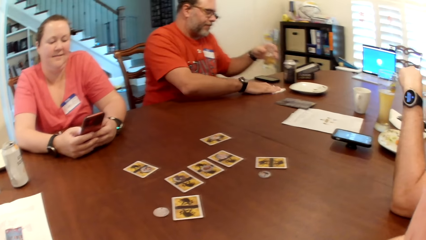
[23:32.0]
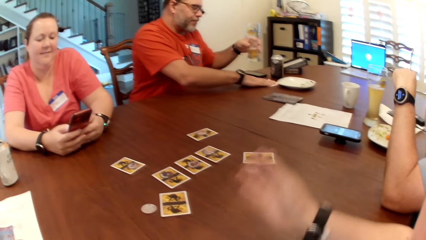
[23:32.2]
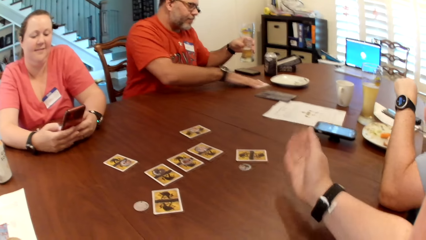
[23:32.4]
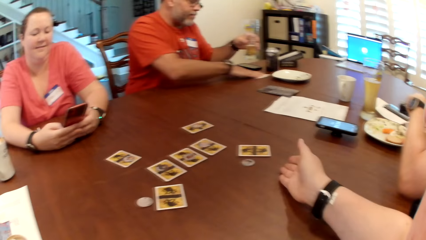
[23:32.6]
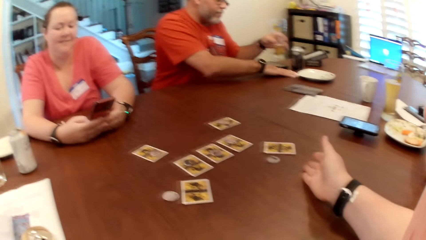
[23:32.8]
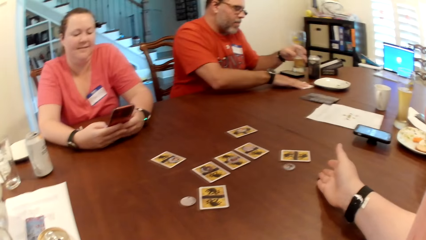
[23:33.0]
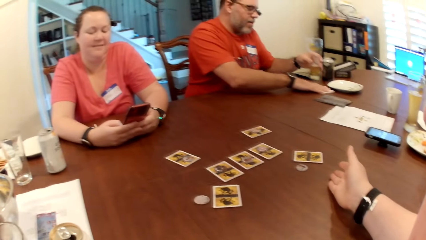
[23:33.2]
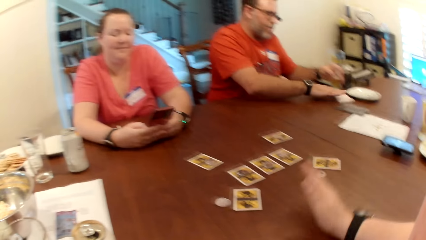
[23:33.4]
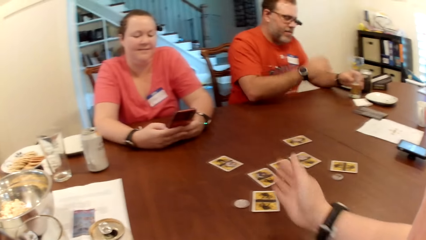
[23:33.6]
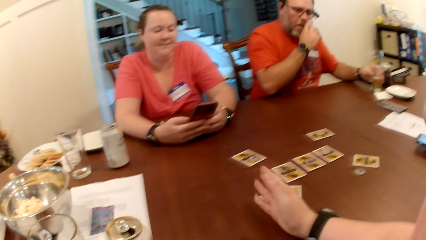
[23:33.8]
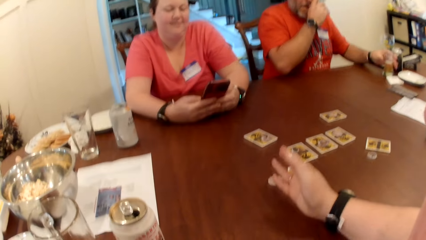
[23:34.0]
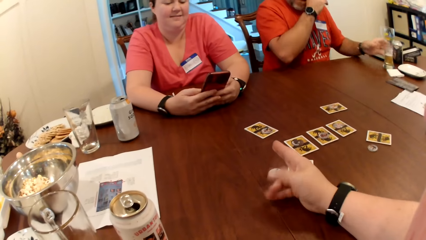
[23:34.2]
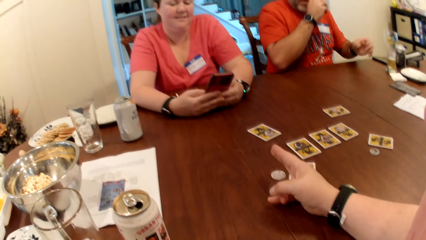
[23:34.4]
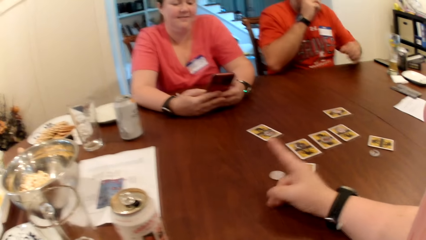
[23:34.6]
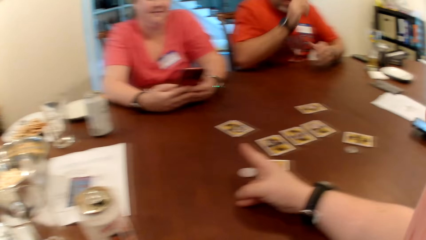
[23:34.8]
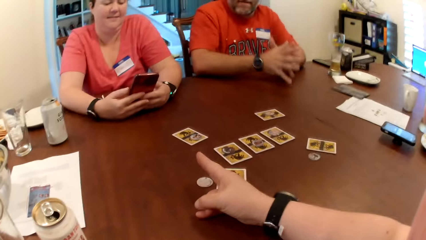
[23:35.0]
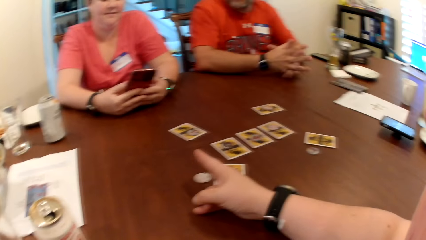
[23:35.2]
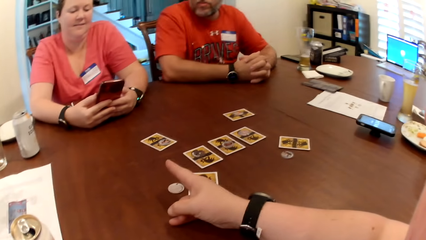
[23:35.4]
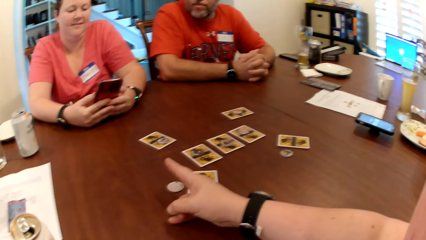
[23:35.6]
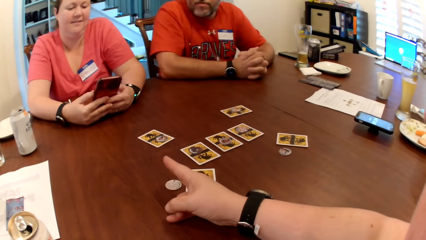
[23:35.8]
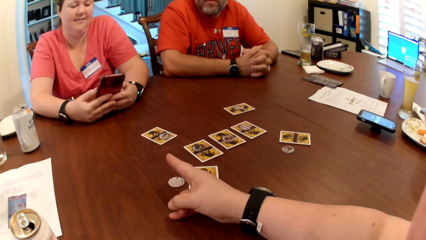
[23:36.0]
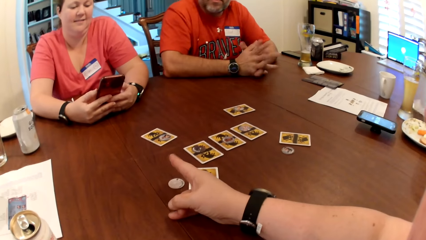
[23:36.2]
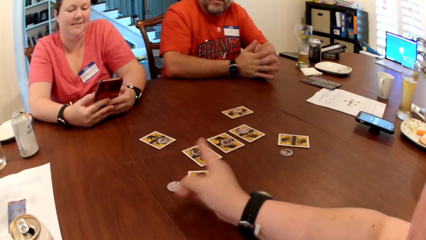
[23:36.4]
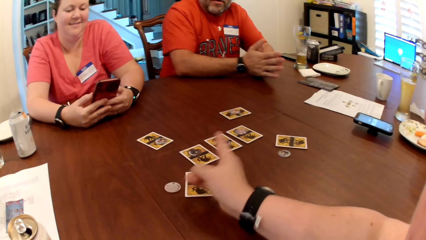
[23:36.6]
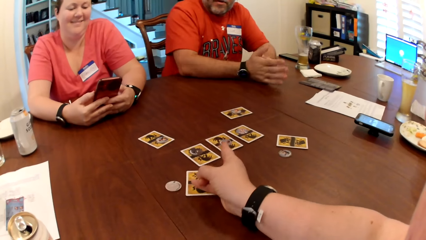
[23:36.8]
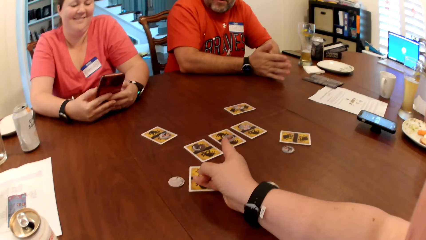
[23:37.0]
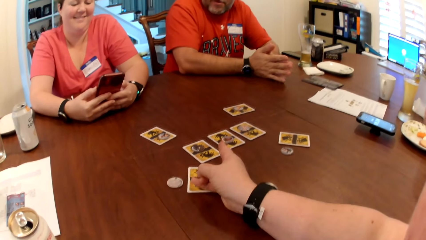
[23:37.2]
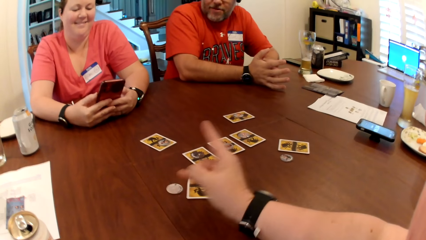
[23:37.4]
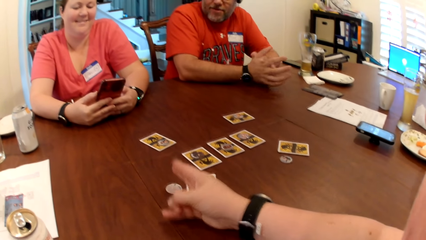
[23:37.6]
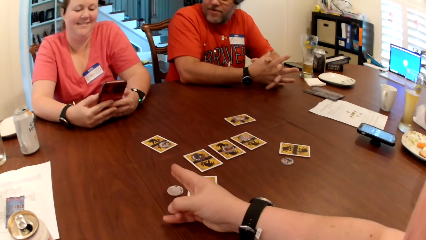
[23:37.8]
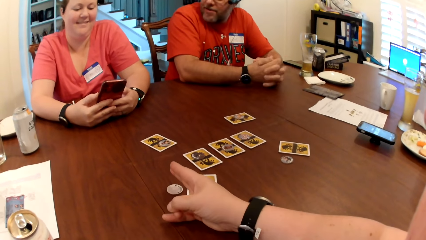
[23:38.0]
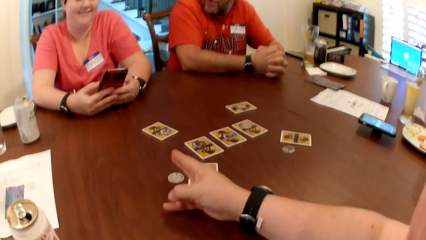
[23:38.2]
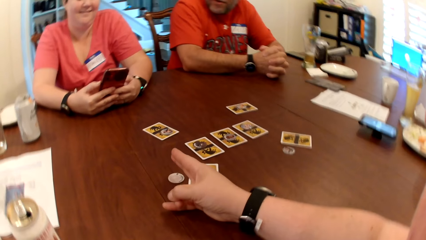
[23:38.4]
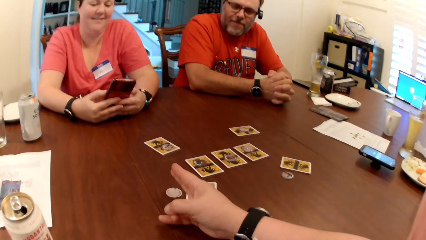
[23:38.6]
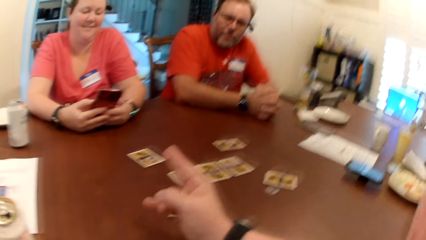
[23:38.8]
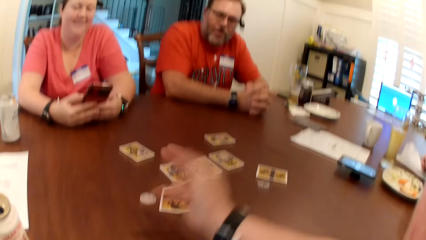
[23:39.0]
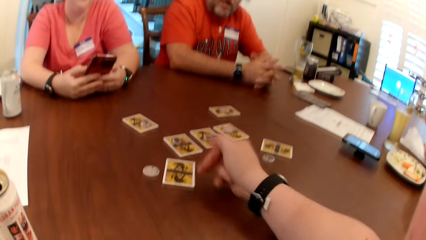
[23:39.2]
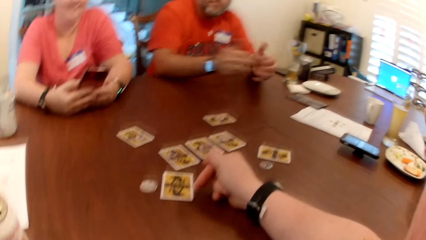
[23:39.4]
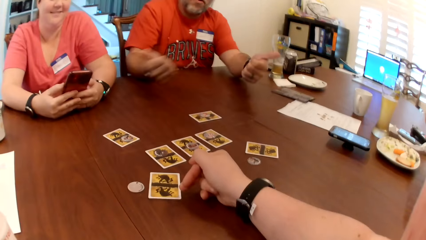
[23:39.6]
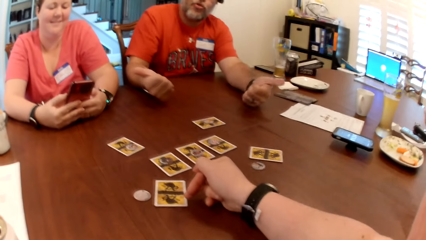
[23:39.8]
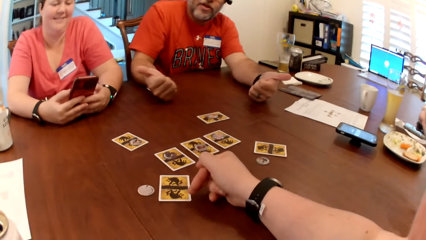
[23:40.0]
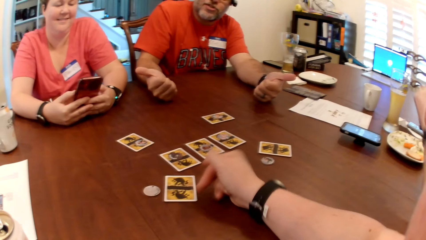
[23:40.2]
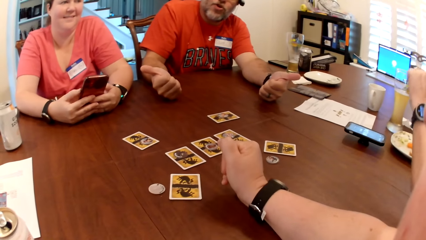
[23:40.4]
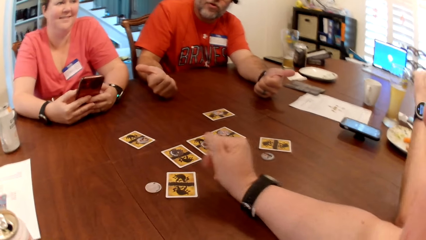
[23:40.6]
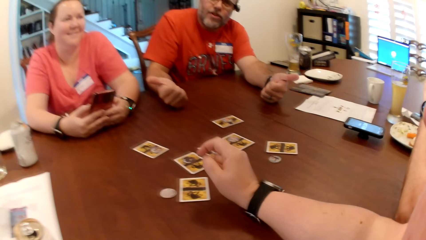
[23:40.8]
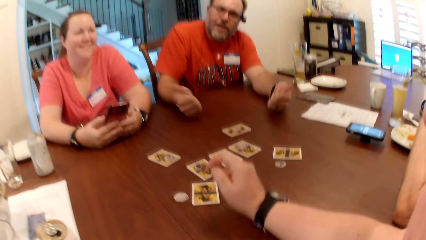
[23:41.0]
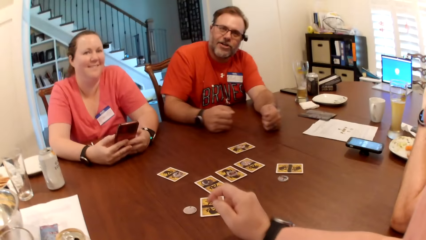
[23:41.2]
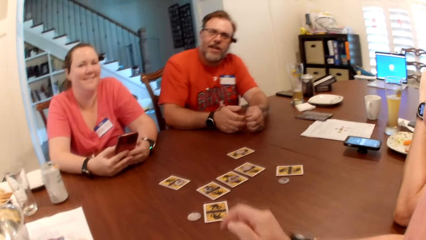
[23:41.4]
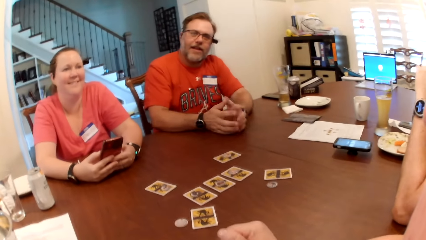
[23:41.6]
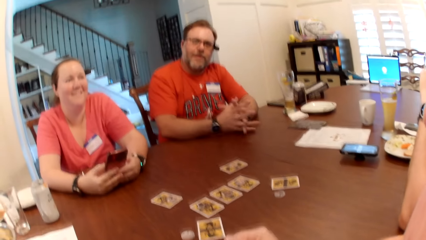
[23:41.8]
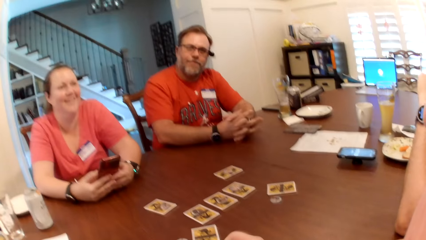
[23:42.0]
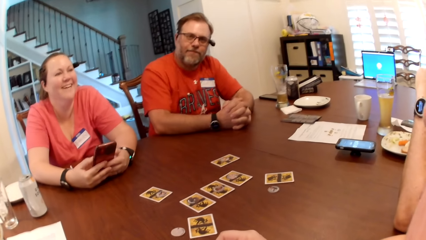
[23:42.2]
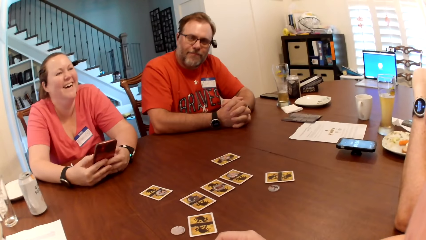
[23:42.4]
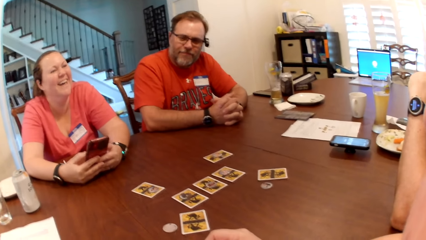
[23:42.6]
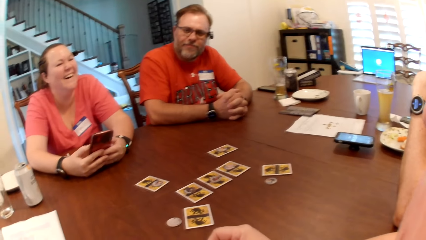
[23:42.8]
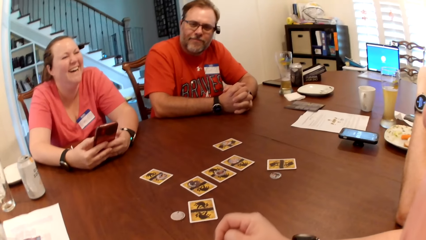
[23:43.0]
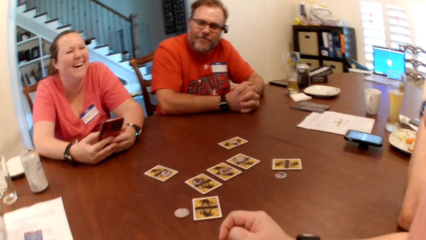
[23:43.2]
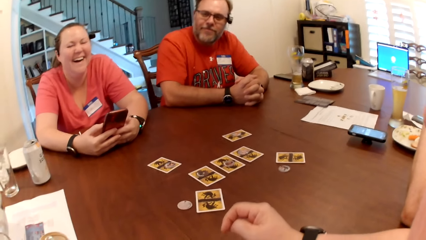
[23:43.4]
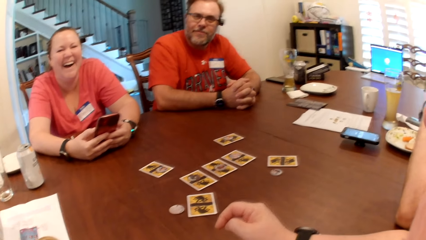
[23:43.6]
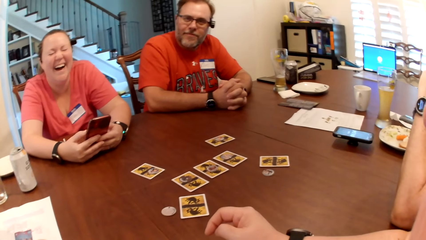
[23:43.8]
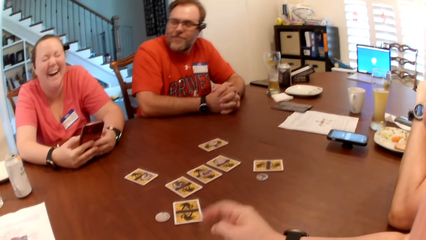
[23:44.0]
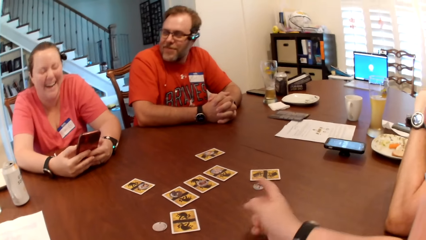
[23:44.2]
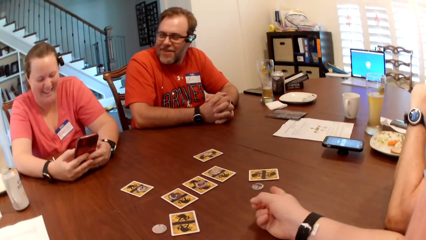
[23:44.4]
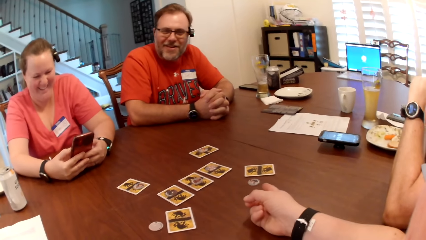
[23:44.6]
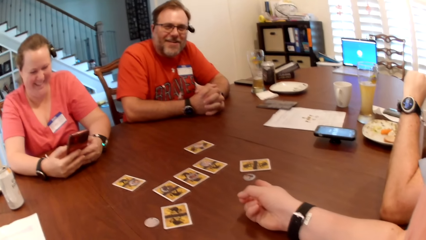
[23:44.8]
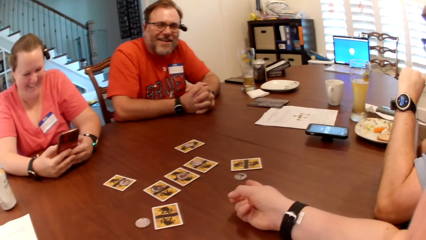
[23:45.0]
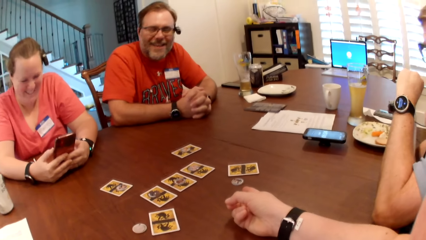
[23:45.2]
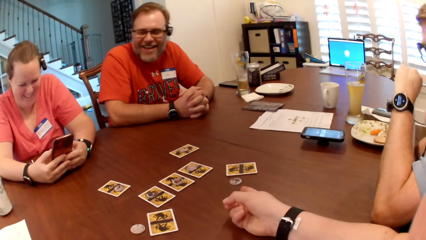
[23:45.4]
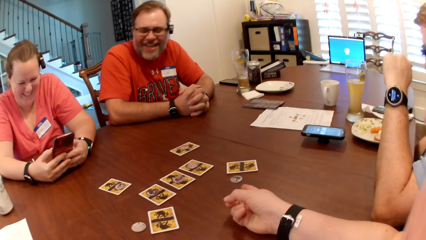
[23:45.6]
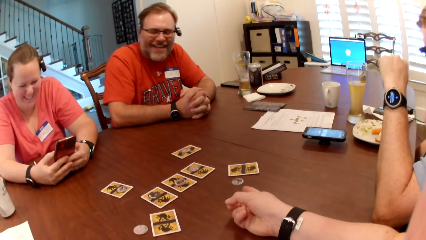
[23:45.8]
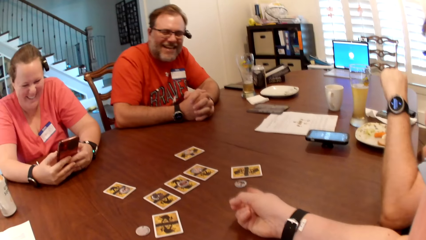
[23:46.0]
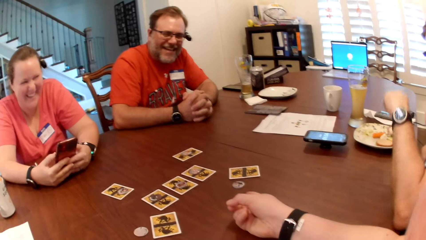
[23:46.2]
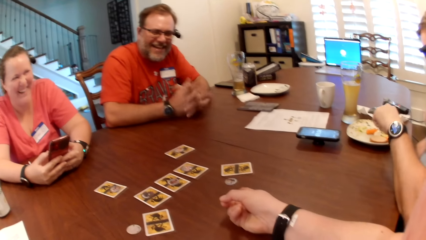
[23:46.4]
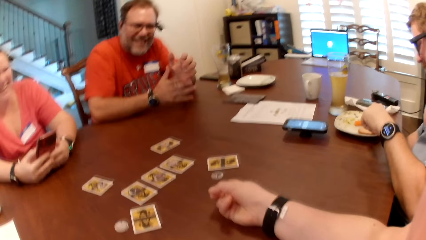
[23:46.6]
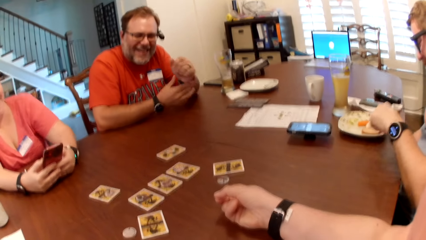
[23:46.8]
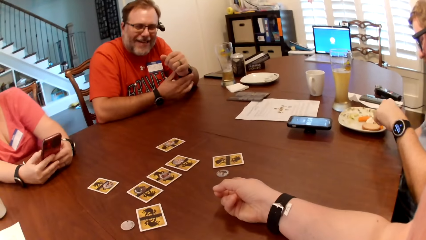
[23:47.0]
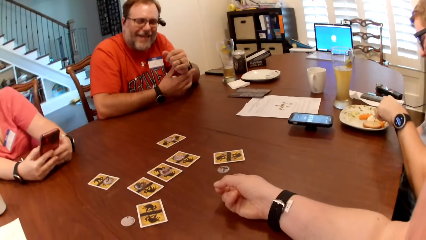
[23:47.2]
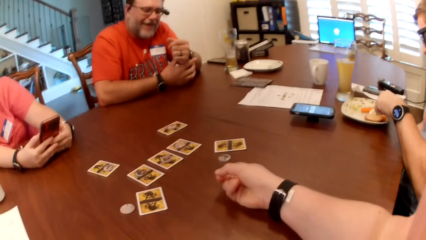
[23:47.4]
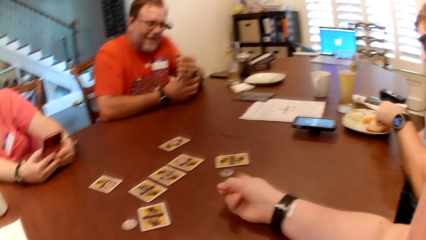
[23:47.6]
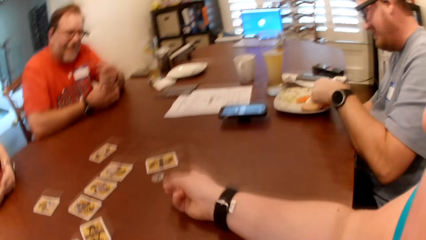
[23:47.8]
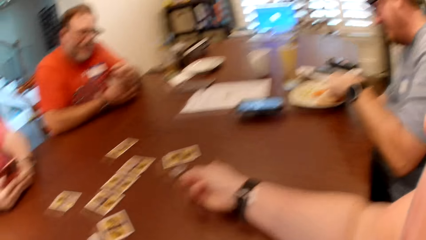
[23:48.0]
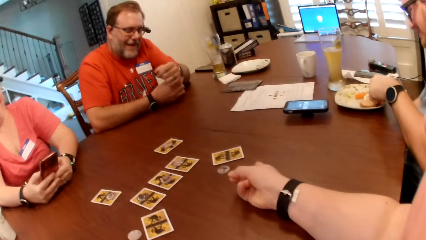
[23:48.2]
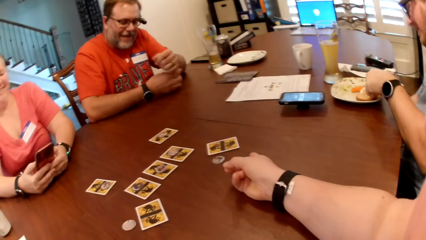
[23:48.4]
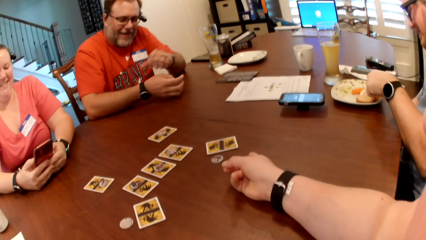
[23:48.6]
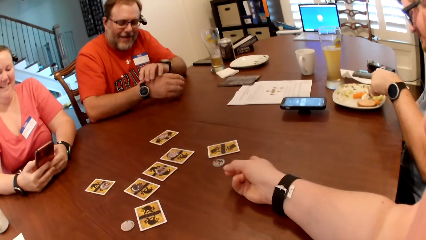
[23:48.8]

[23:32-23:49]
The man picks up the drink on the table with his left hand. He cleans the table with a tissue paper in his right hand. He drops the drink on the table with his left hand. The camera wearer moves her right hand. The man folds his hands together. The camera wearer points to a card on the table.
